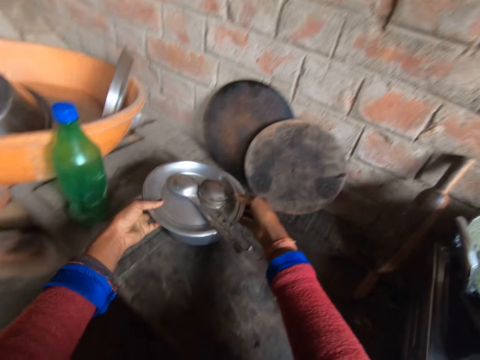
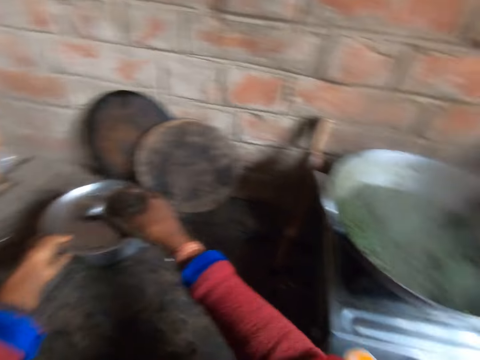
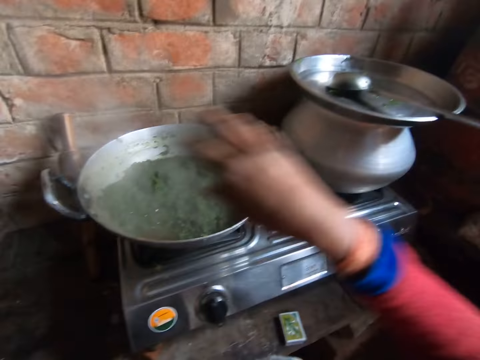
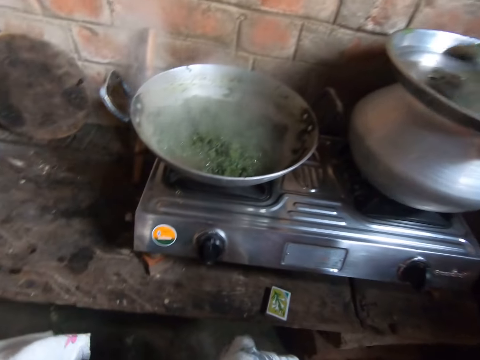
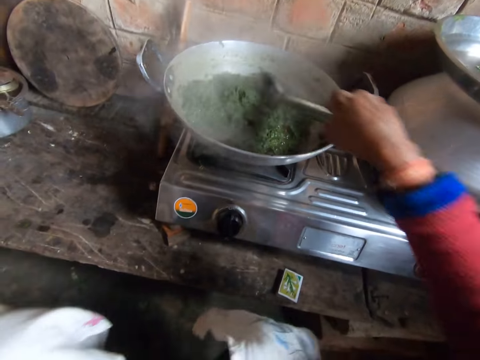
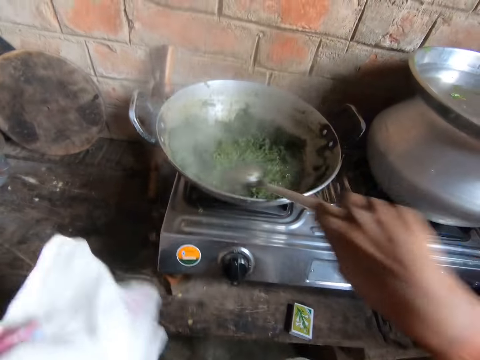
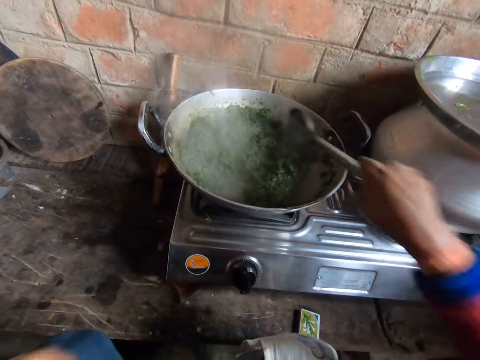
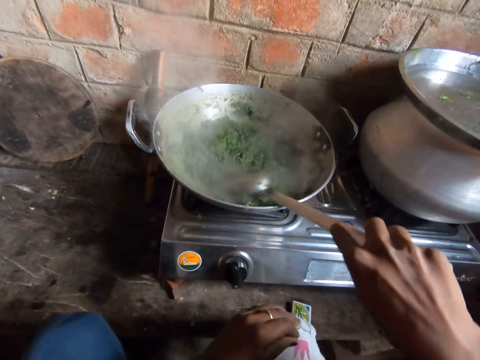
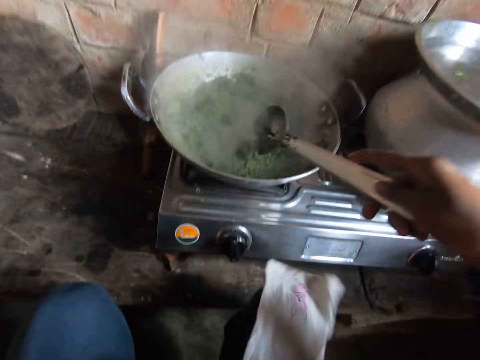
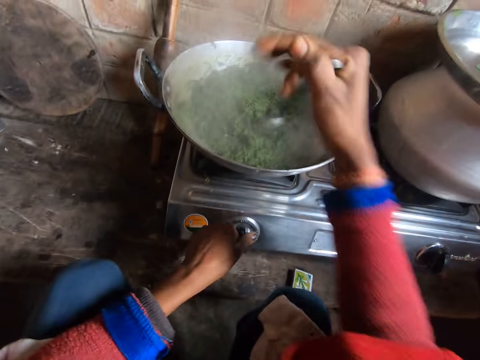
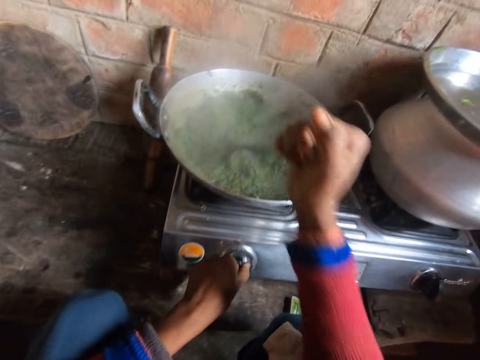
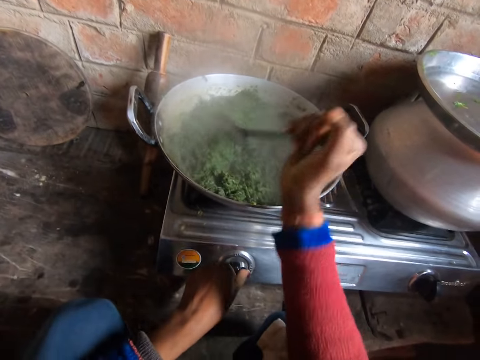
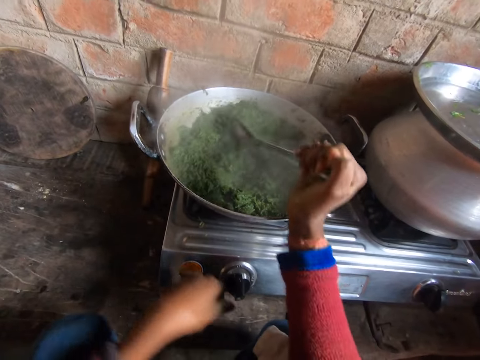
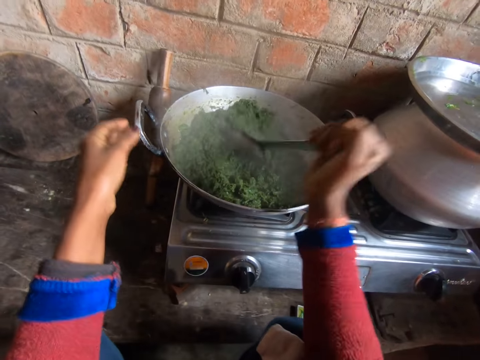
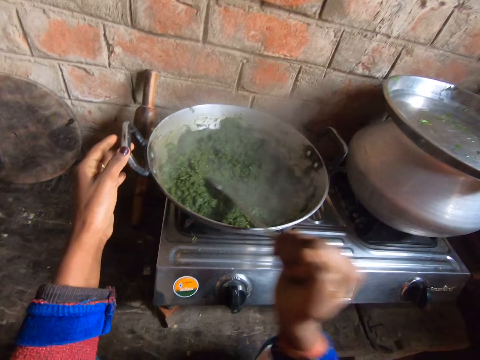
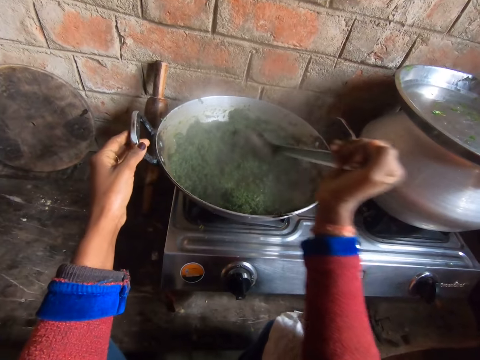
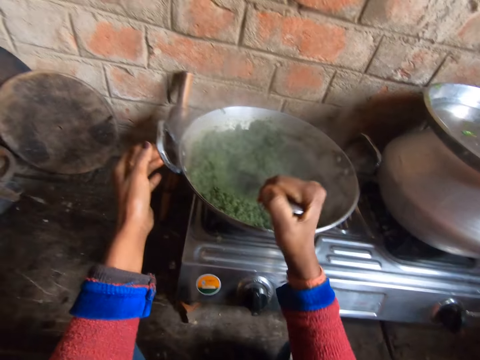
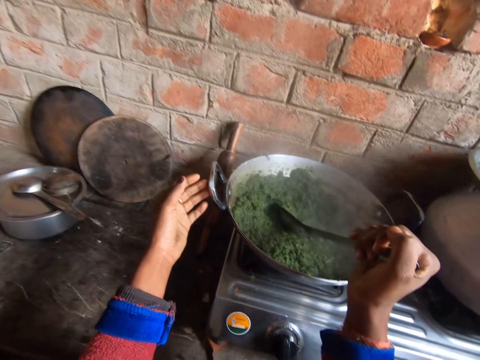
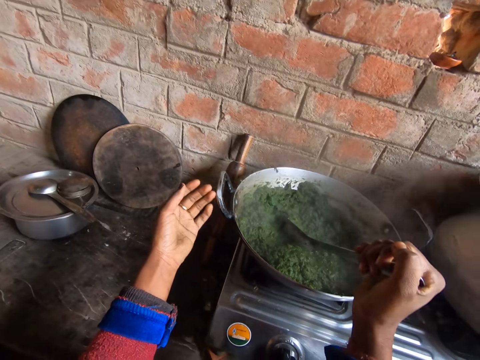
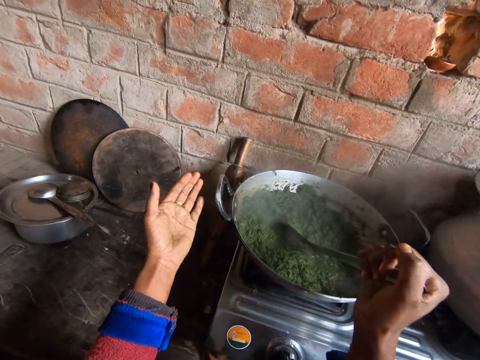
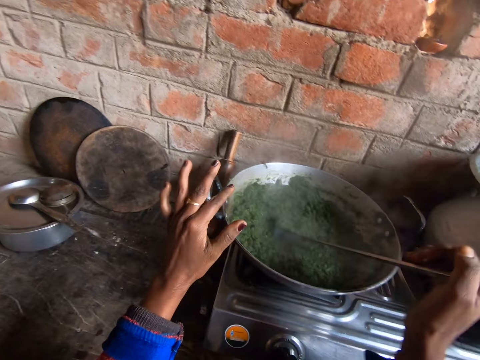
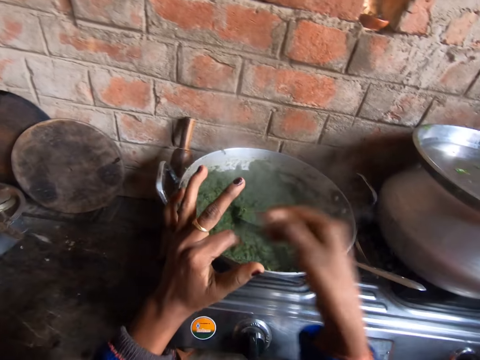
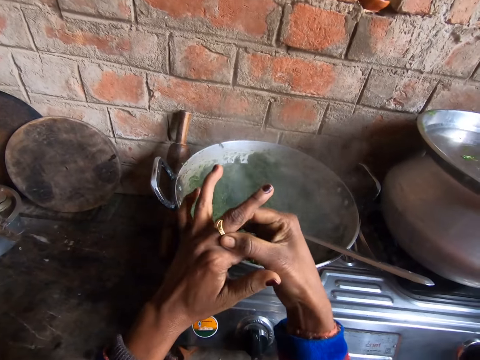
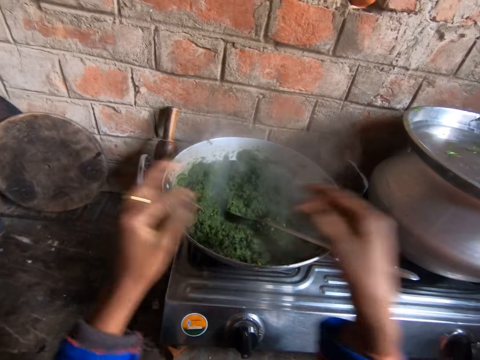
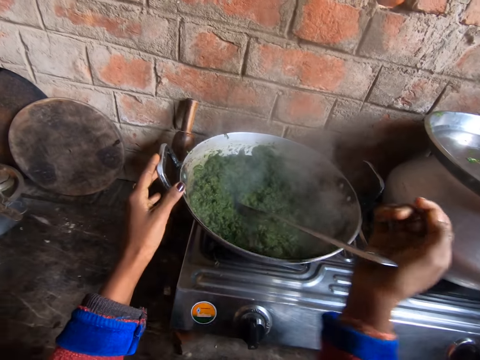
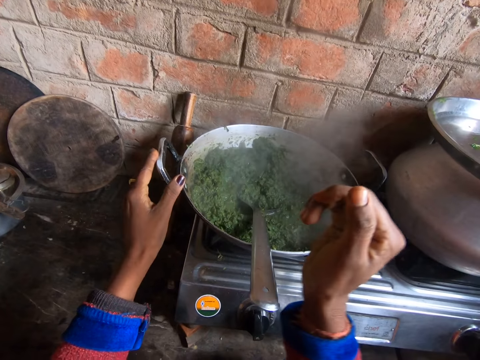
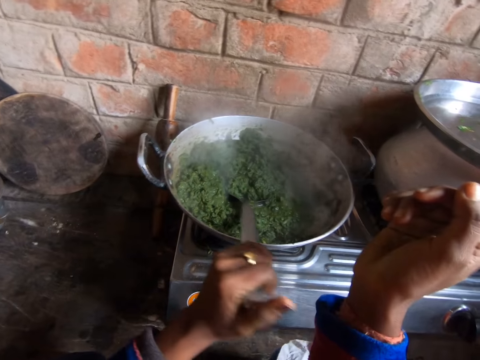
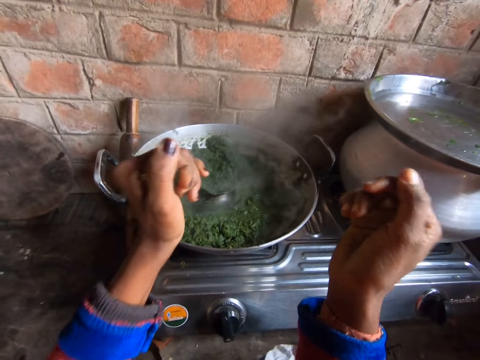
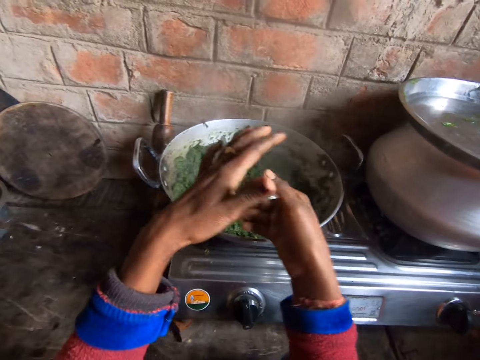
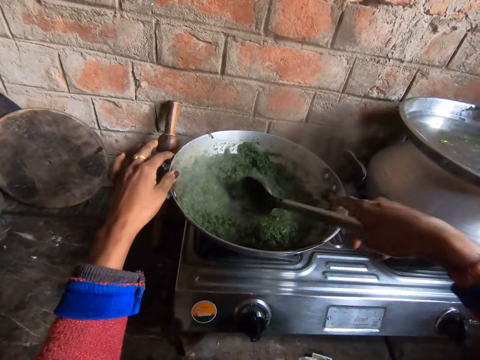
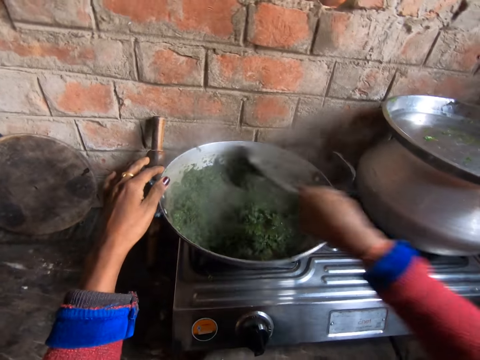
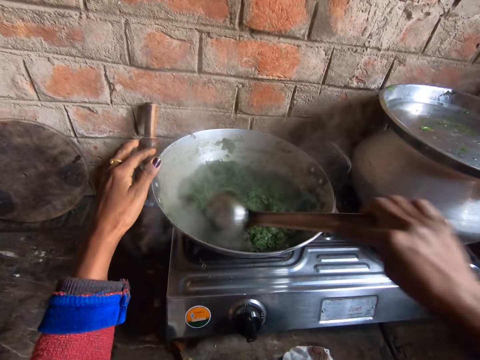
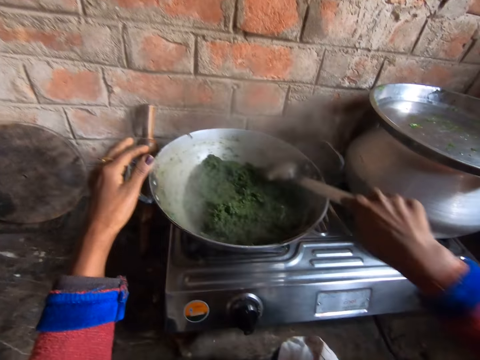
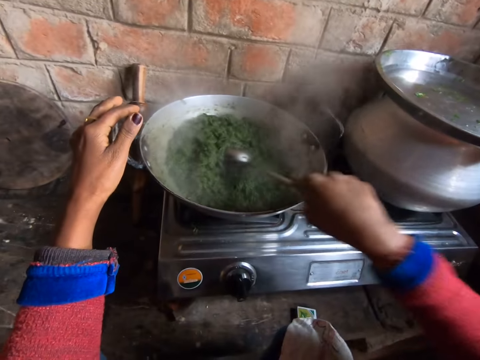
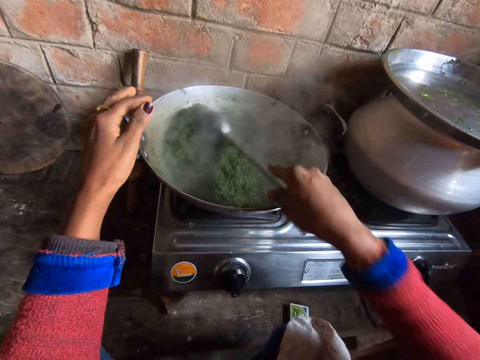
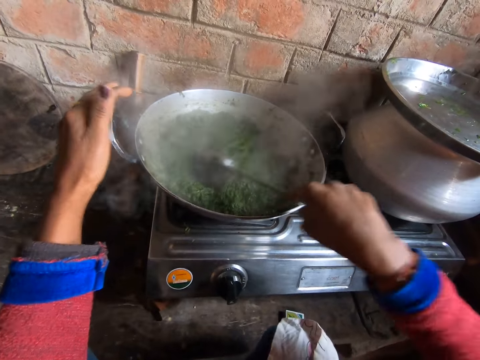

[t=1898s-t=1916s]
The camera wearer puts a serving spoon on the plate. She moves the bowl of tea closer to the wall with both hands. She puts the stainless bowl down. She picks up the big spoon or ladle spoon on the tray on the pot of rice with her right hand. She stirs the vegetable in the pot on the fire with the big spoon in her right hand. She turns the knob on the gas burner with her left hand. She mixes the food. She holds the handles. She mixes the food again. She unhands the handle. She drops the spoon on the pot with her right hand. She turns and adjusts the ring on her left middle finger with her right hand. She picks up the spoon on the pot with her right hand. She holds the handle. She moves the spoon to her left hand. She moves the spoon to her right hand. She stirs the vegetable in the pot on the fire with the big spoon in her right hand.

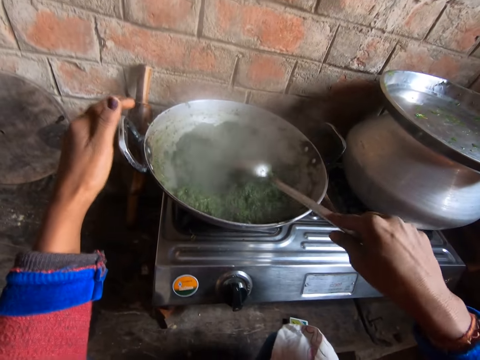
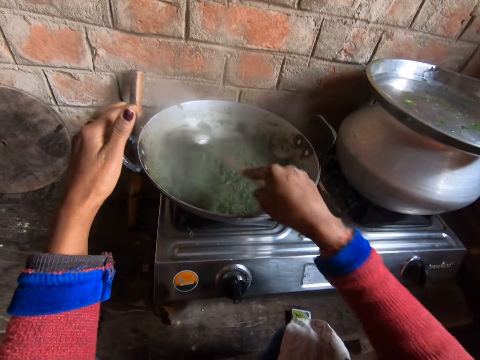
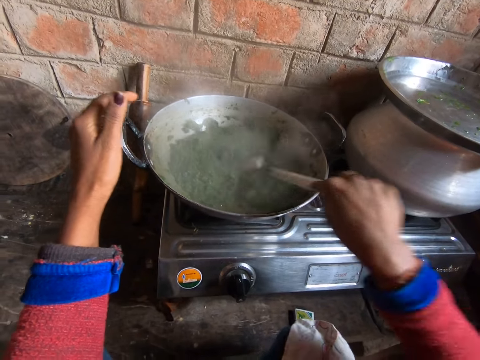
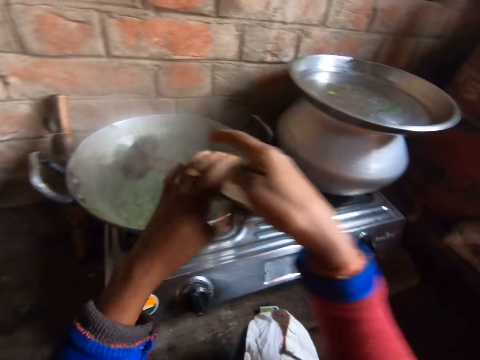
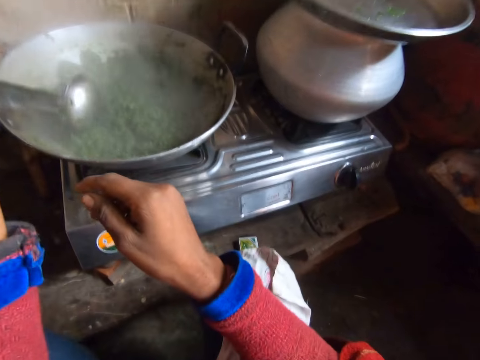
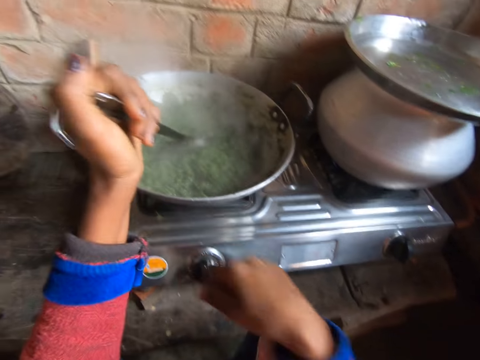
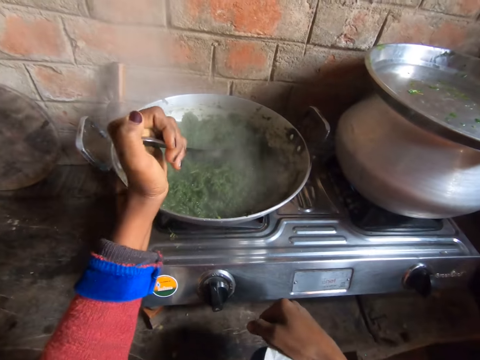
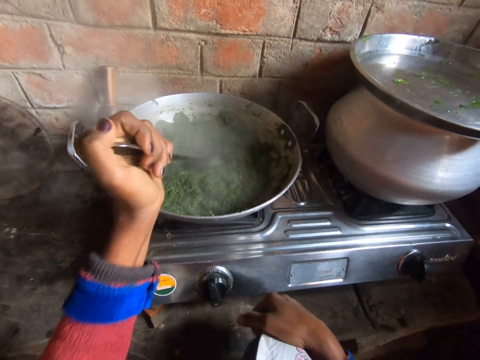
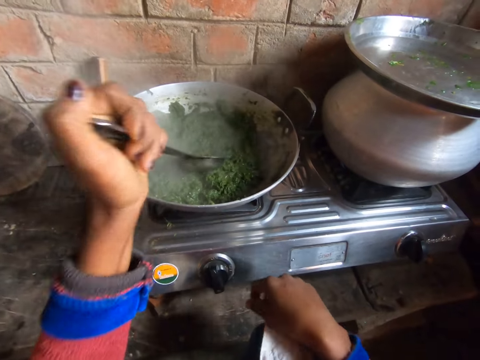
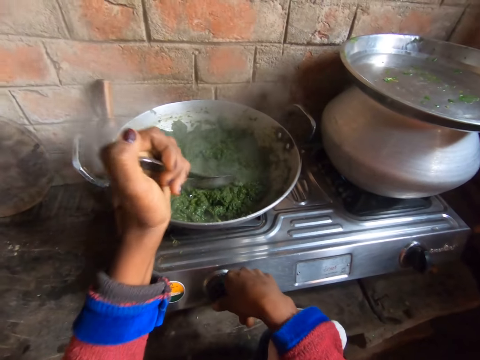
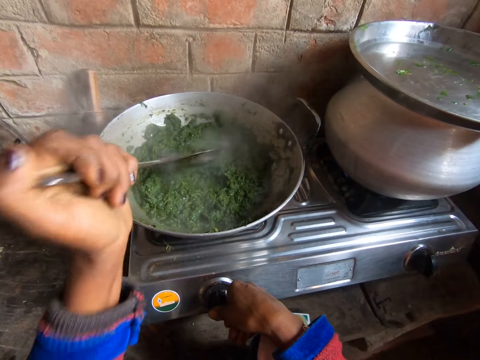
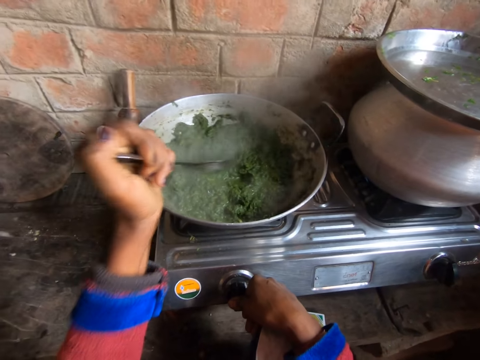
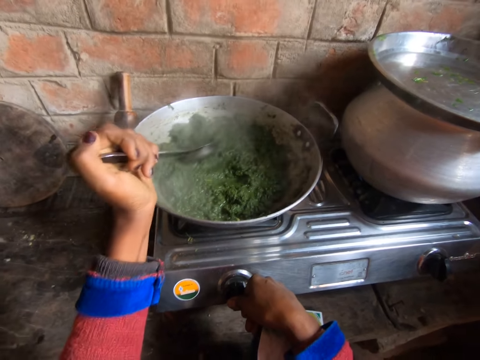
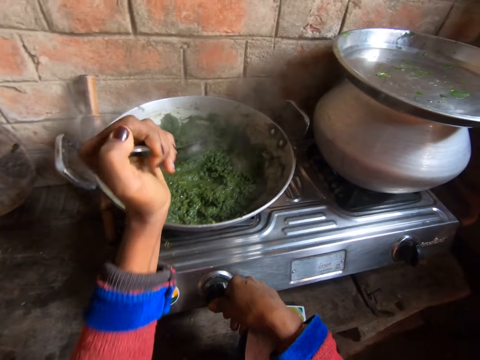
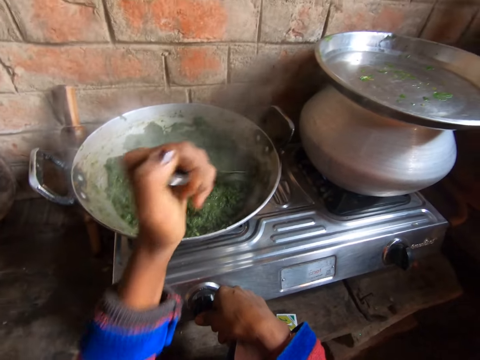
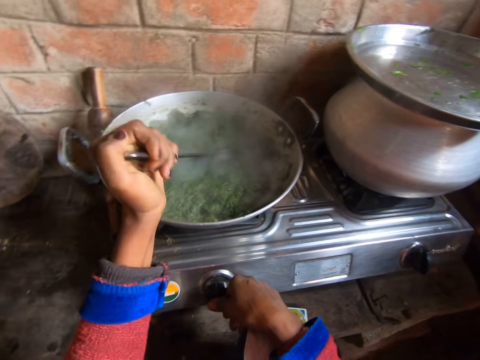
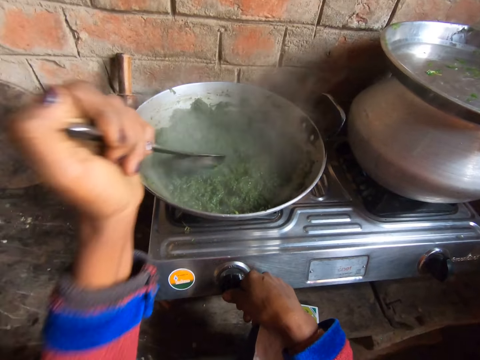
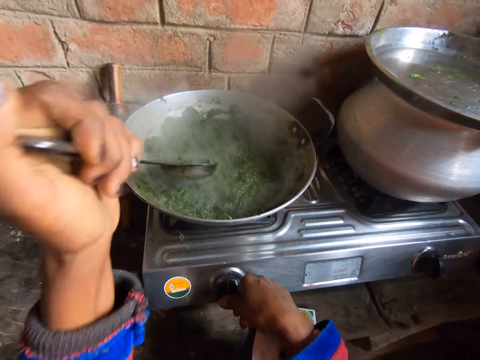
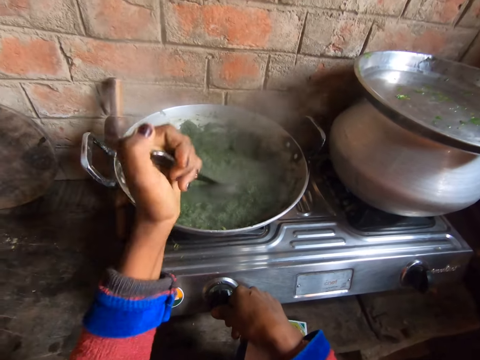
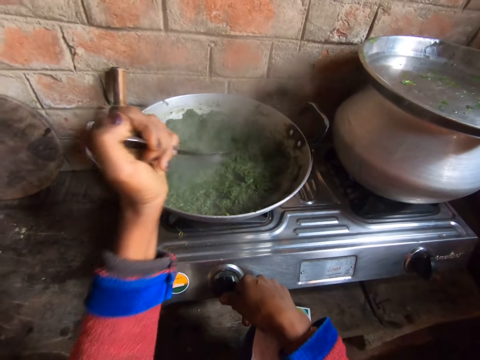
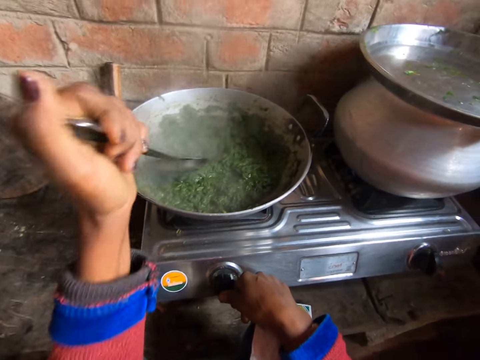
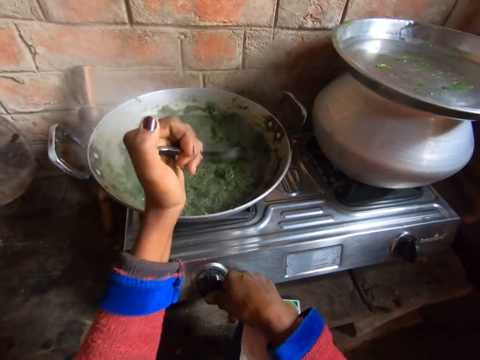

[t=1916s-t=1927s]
The camera wearer moves the spoon to the left hand. They hold the ladle spoon with the left hand. They stir the vegetable in the pot on fire with the big spoon in the left hand. They adjust the knob. They mix the food.
